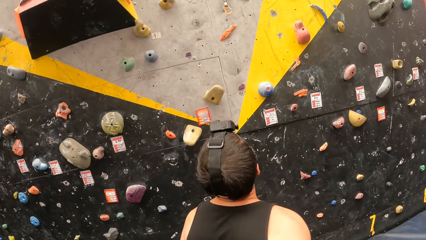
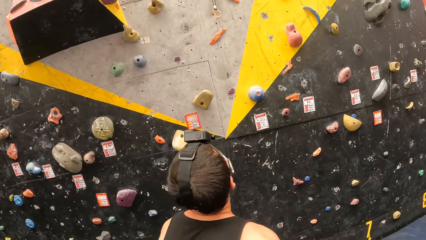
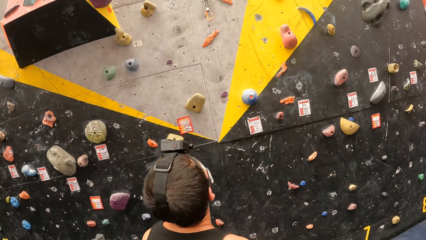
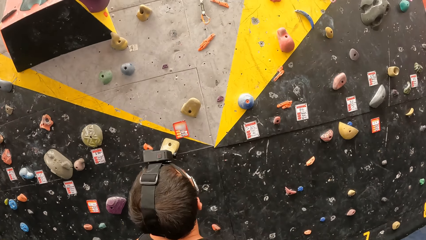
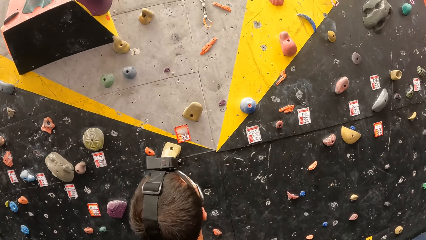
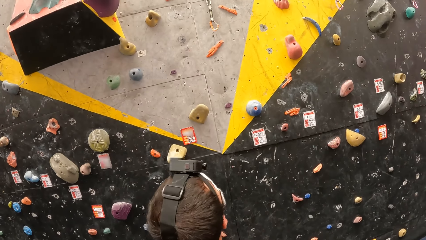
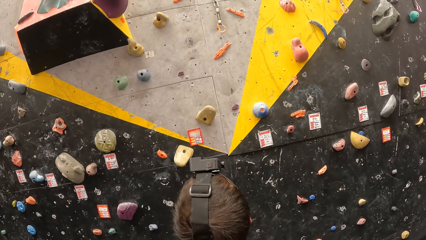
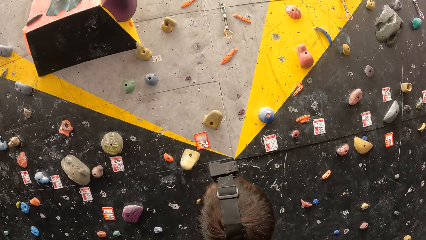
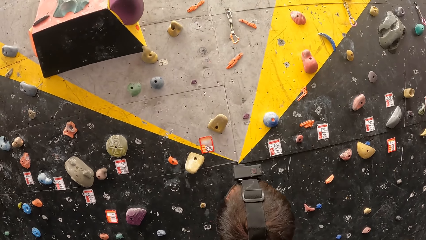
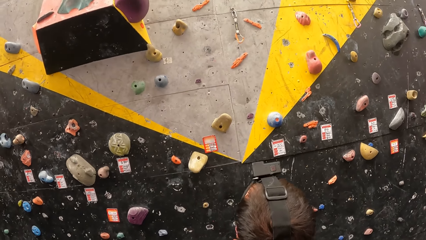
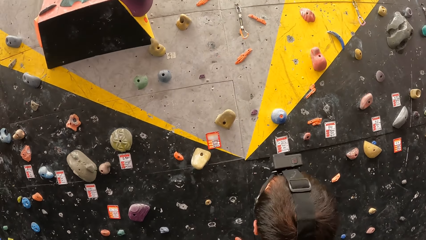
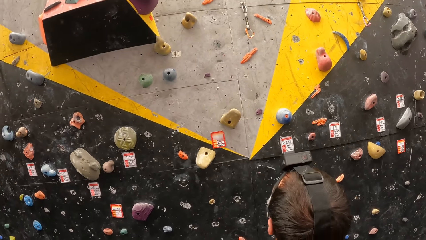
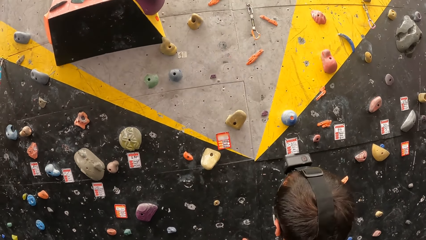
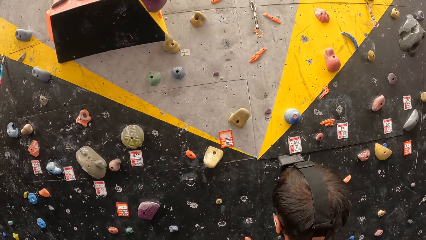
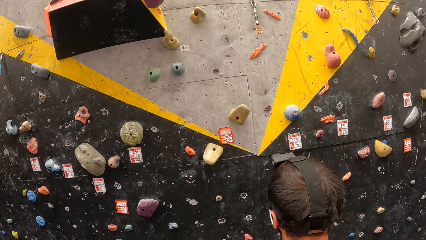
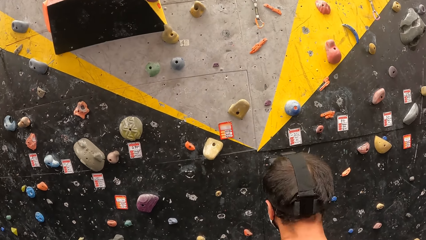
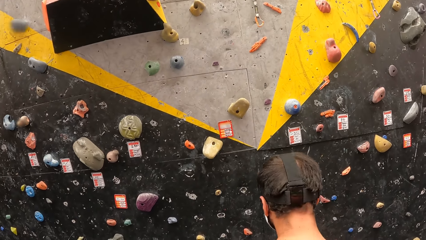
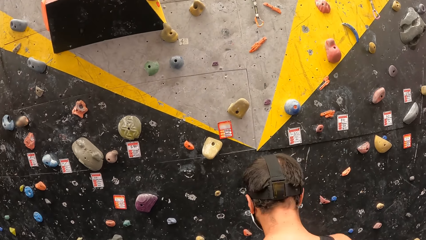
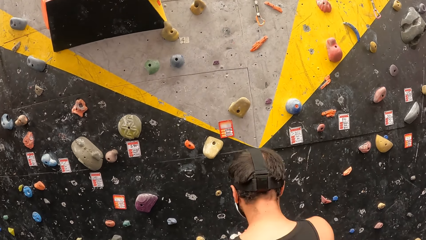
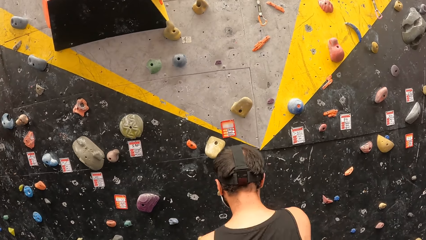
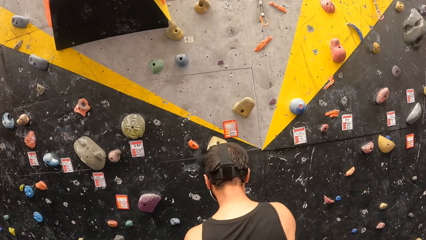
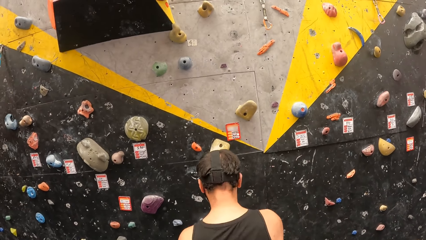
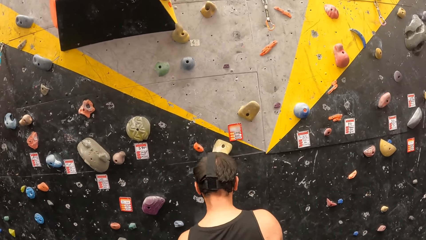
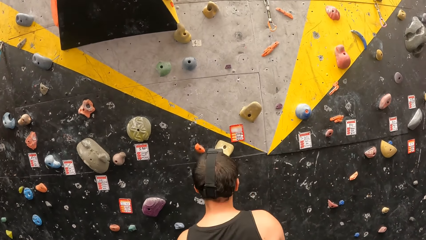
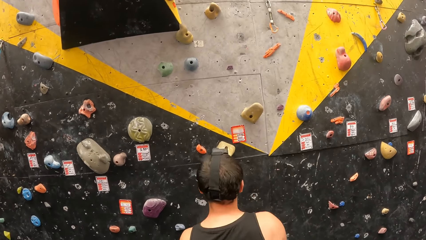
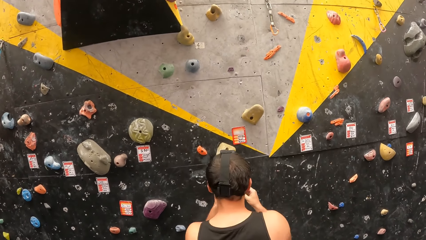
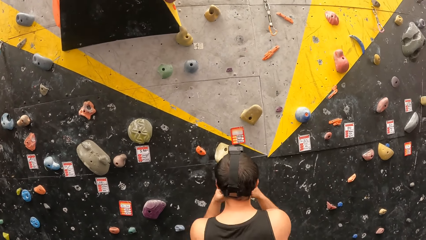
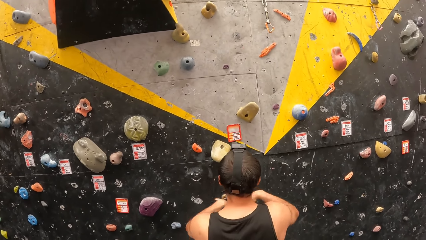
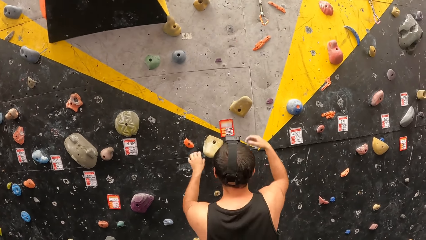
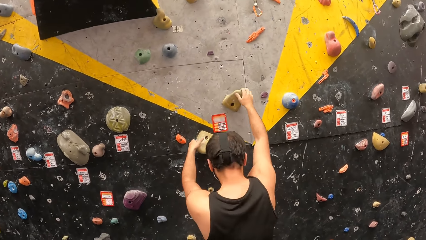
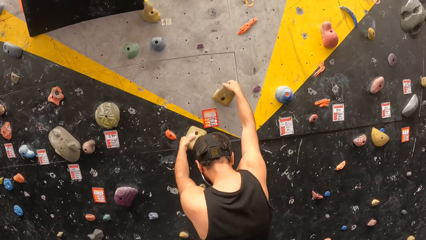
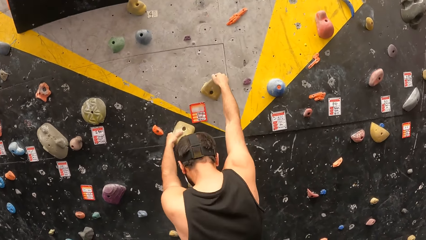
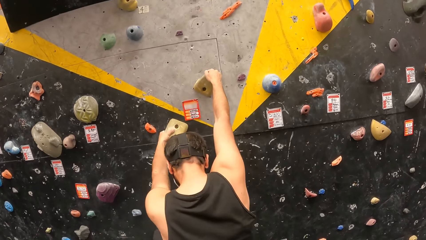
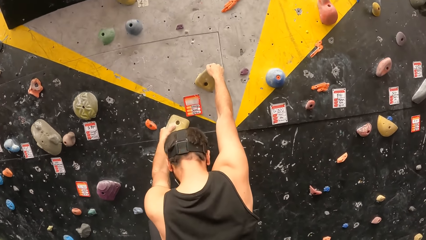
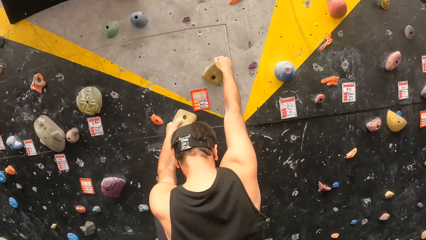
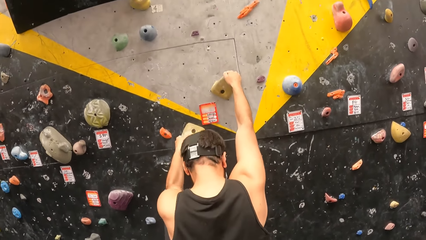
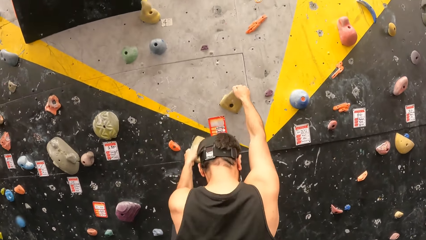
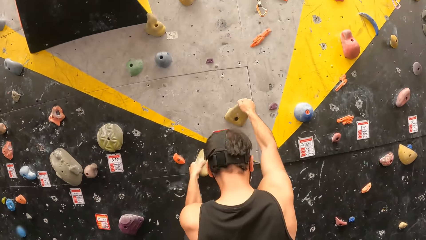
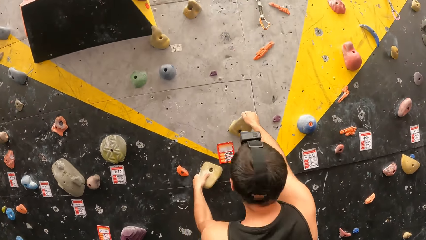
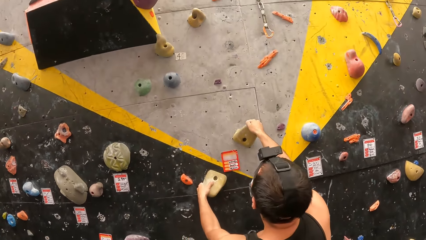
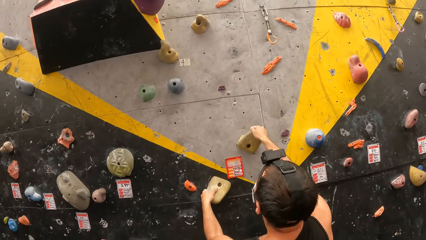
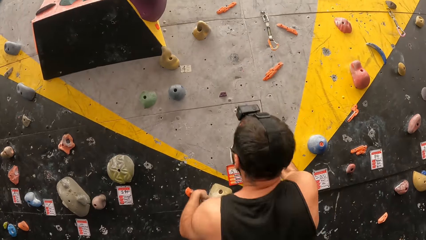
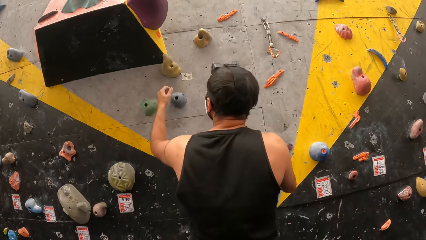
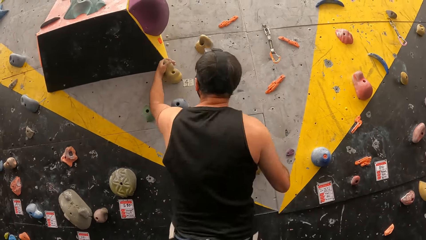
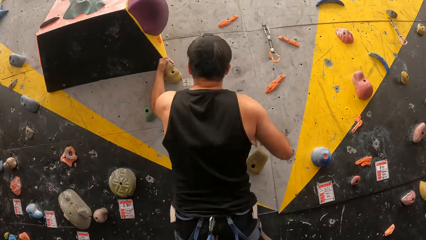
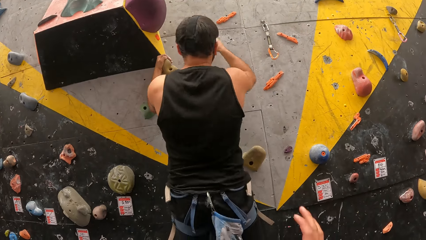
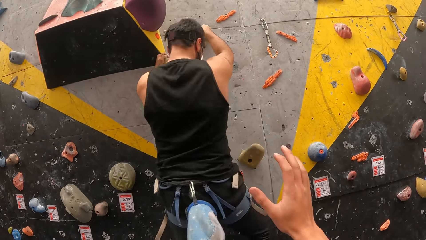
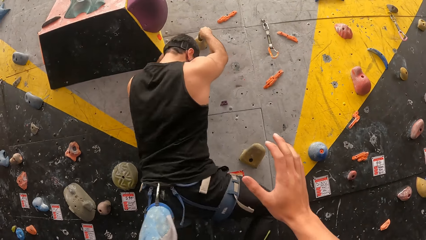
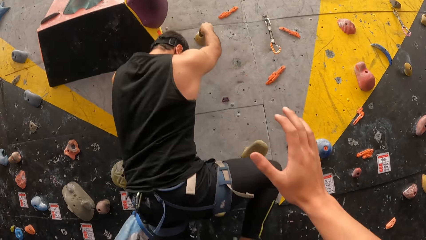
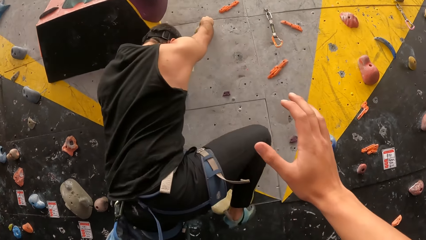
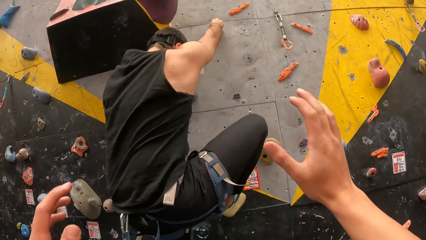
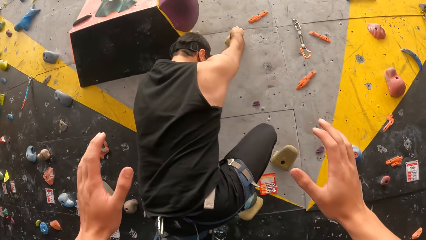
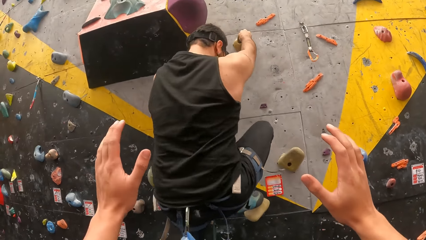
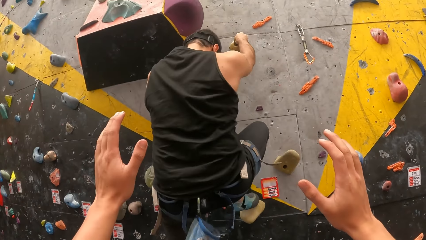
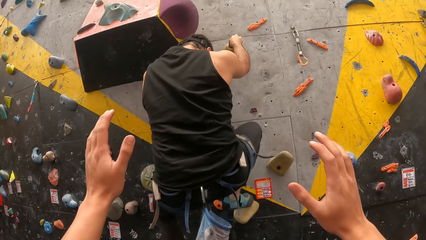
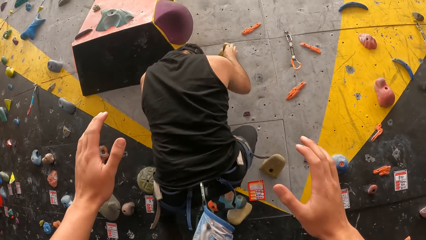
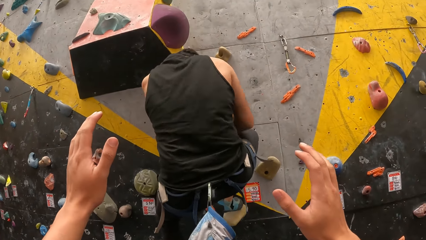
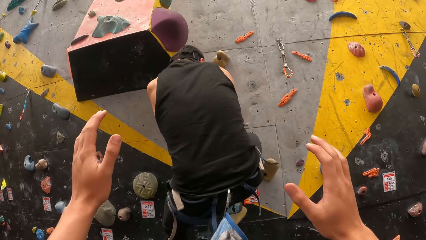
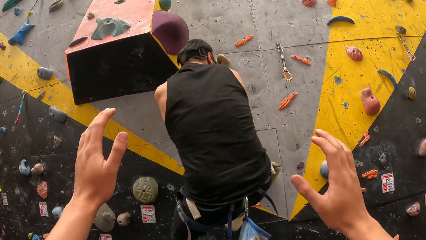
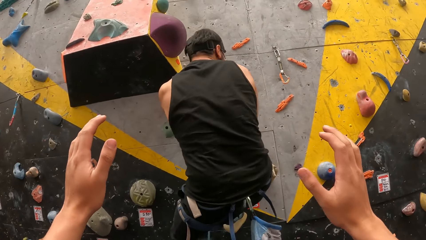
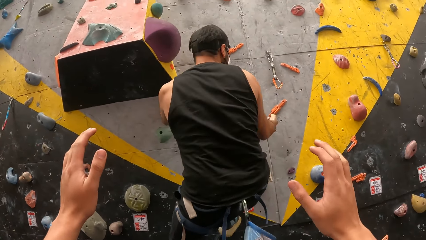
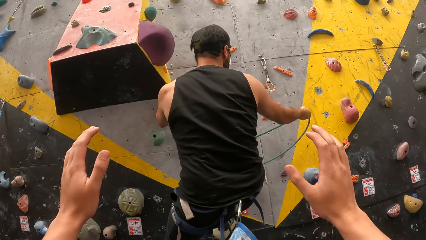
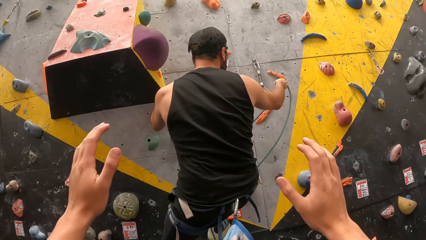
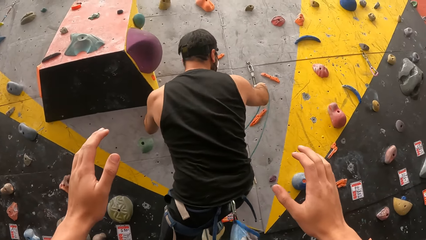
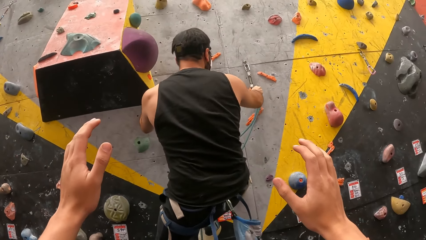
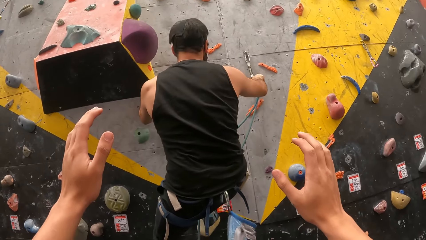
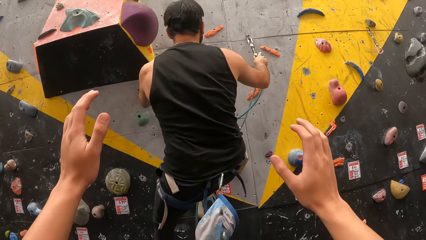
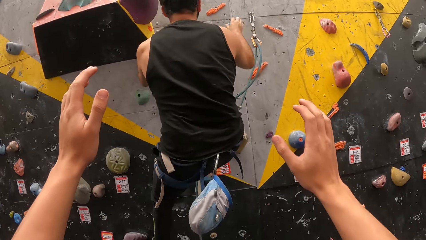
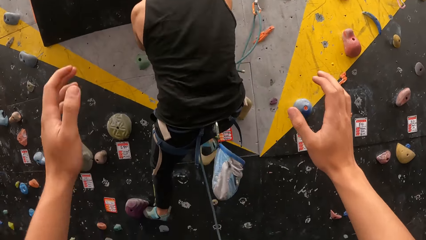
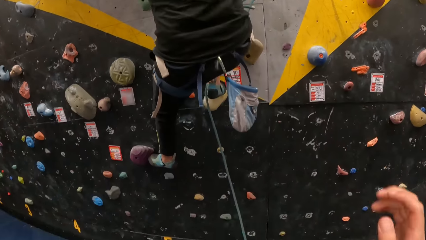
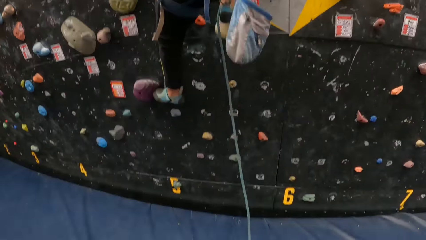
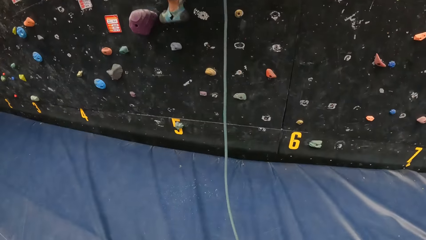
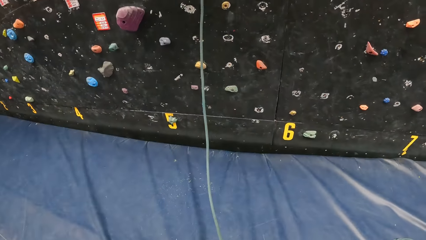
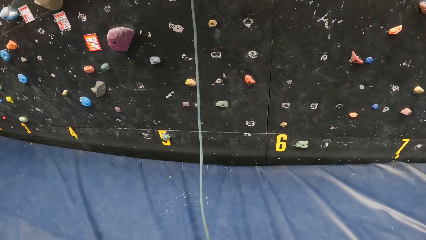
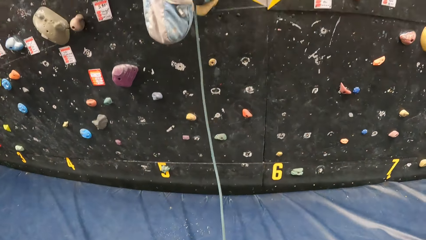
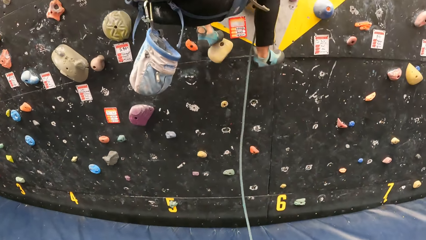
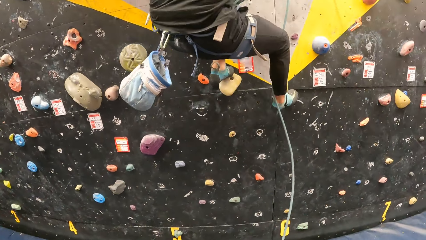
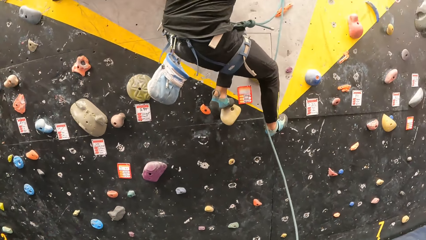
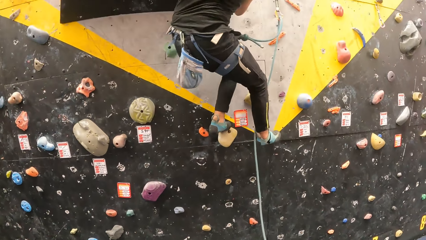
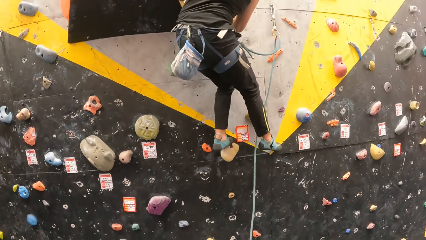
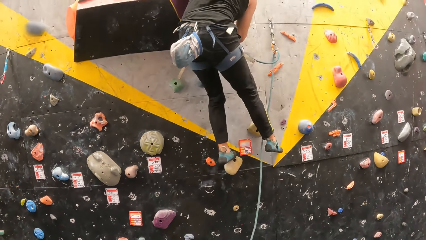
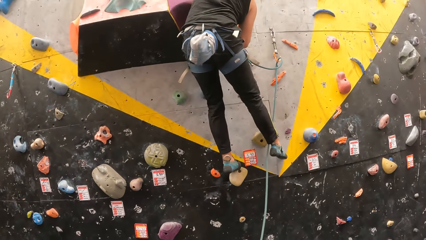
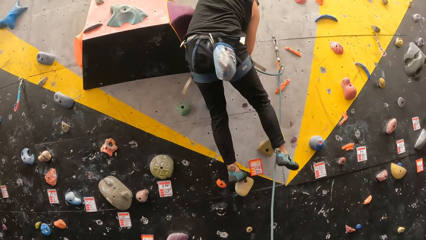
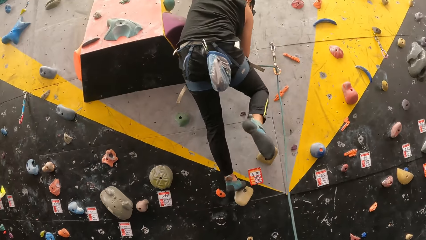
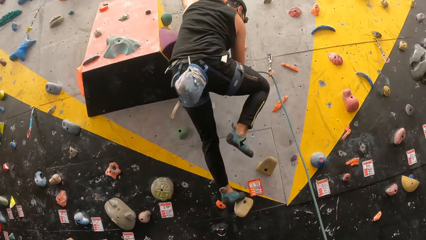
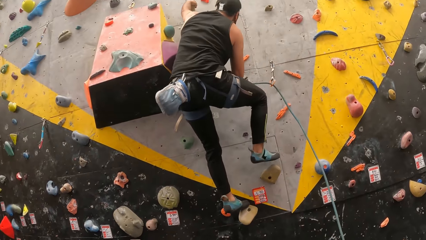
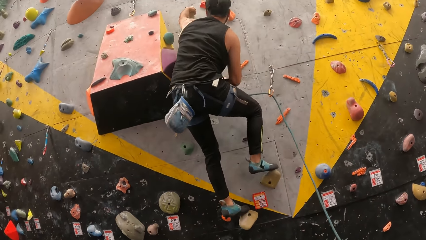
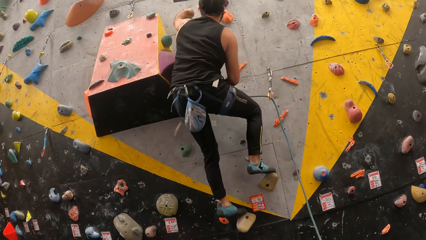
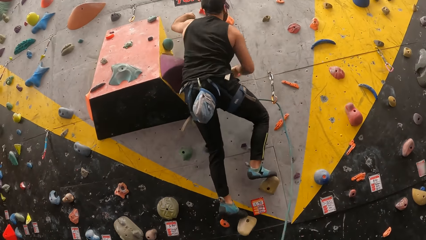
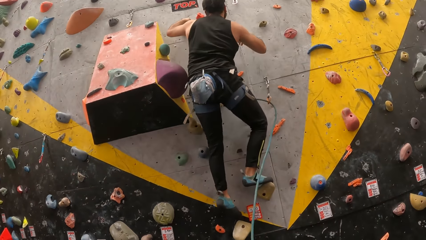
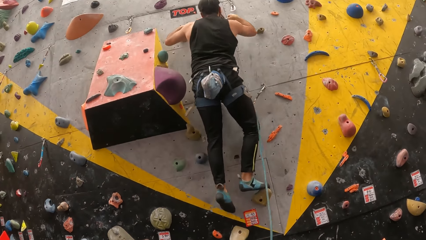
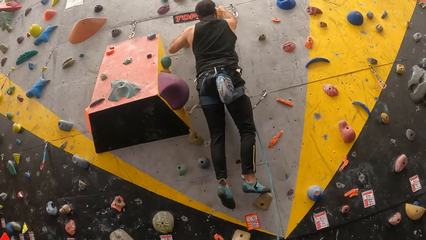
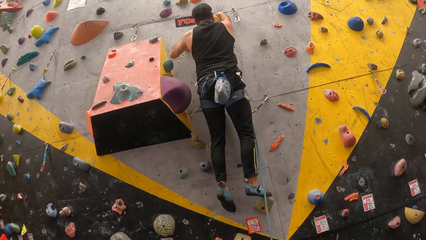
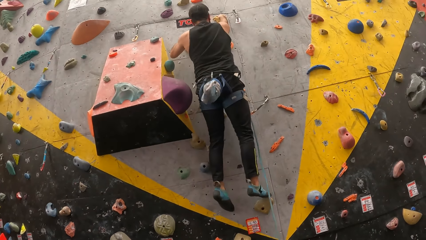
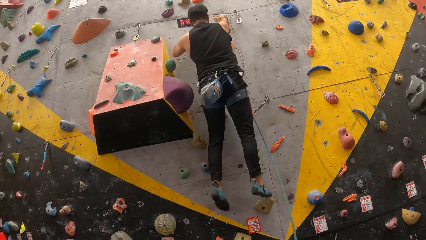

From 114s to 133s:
A man stares at a climbing wall. The camera wearer stares at the man. The man holds rocks. Another man climbs the climbing wall. The camera wearer raises hands. The first man picks up a rope and puts the rope in a hook. The camera wearer lowers hands. The other man climbs the wall. The camera wearer looks at the other man.
